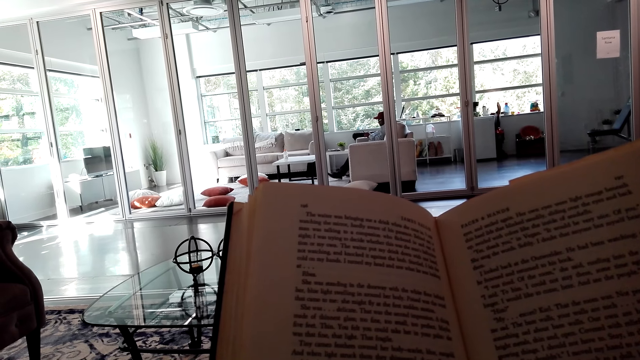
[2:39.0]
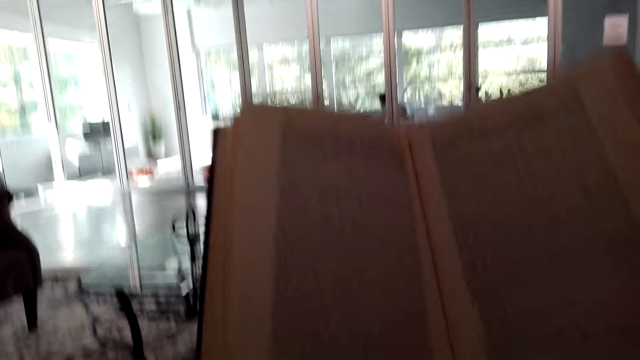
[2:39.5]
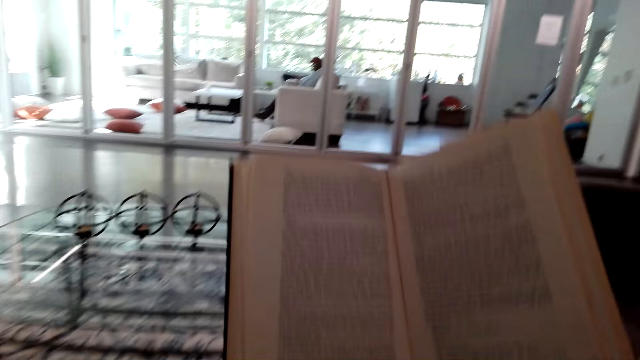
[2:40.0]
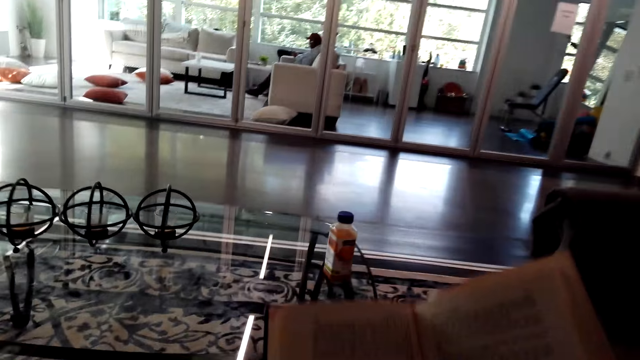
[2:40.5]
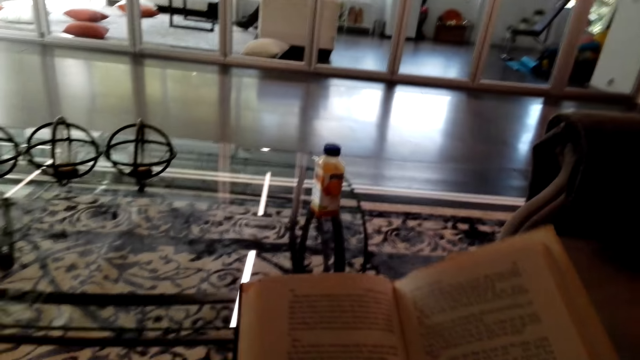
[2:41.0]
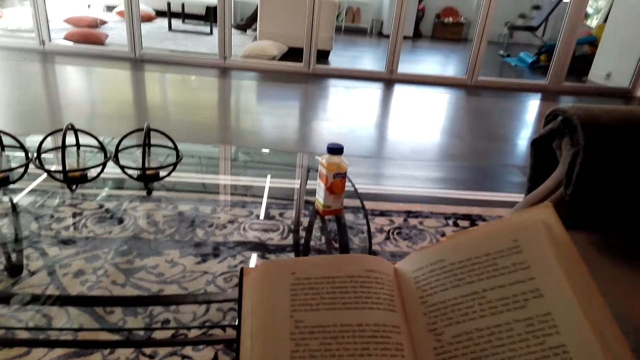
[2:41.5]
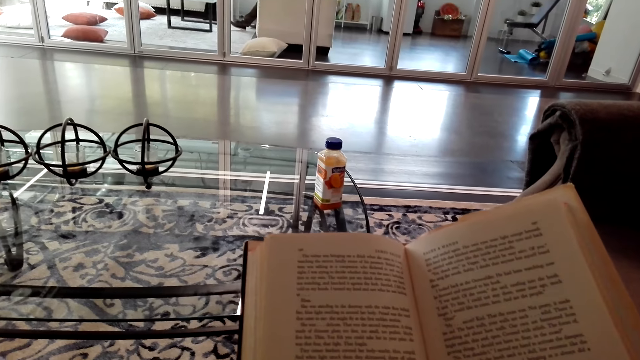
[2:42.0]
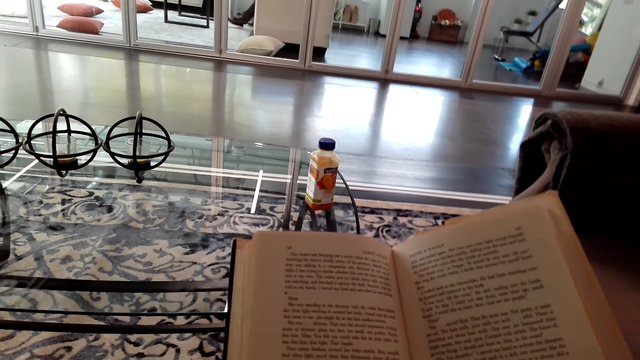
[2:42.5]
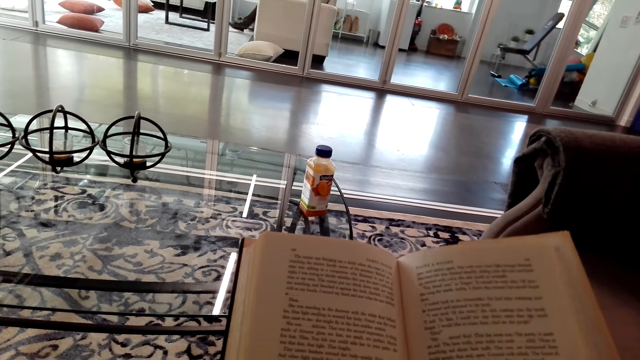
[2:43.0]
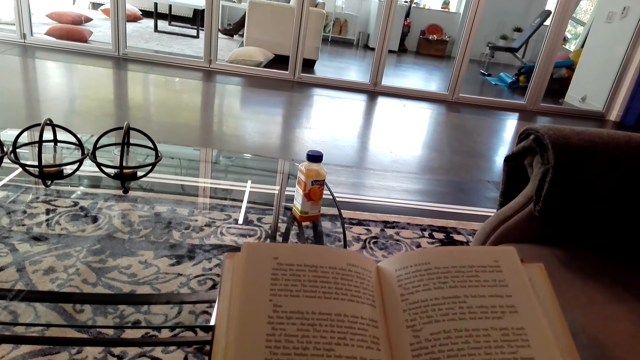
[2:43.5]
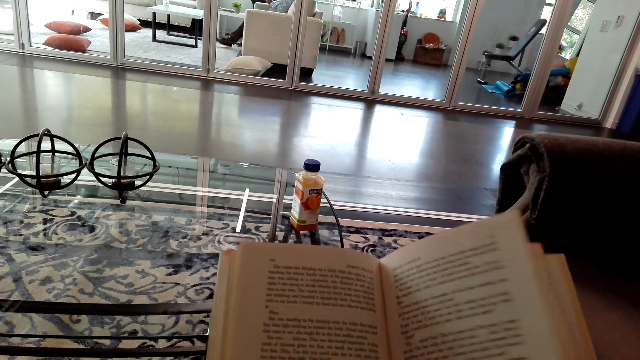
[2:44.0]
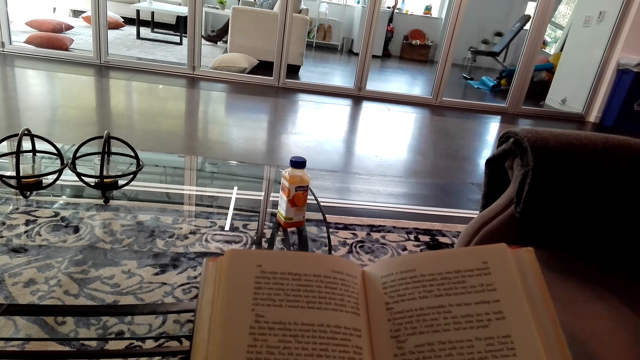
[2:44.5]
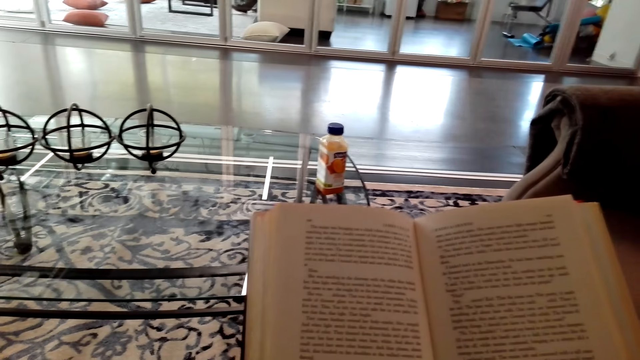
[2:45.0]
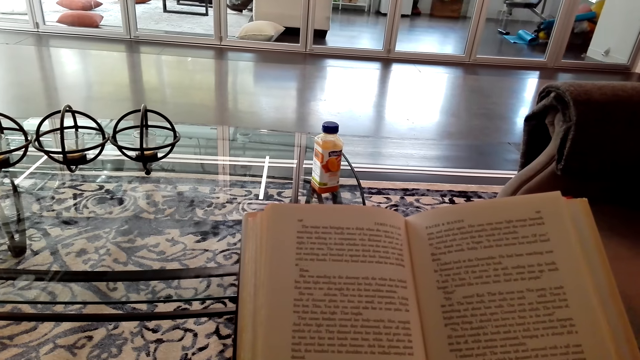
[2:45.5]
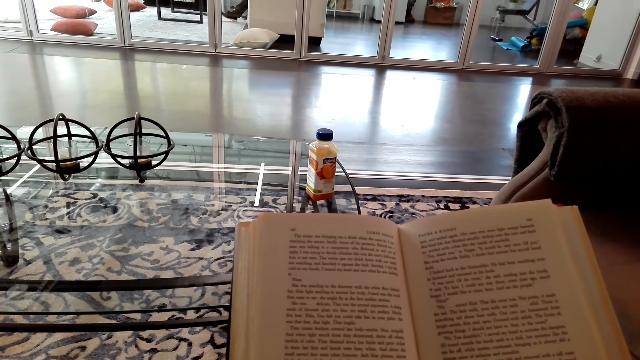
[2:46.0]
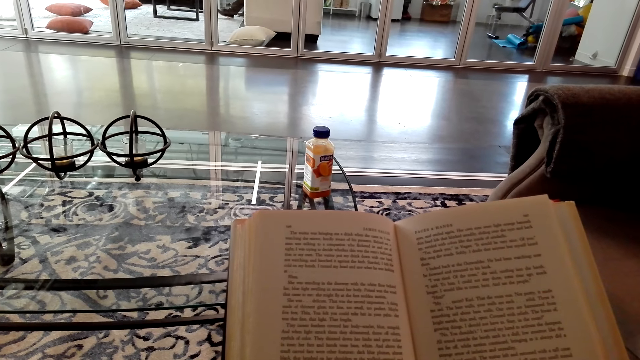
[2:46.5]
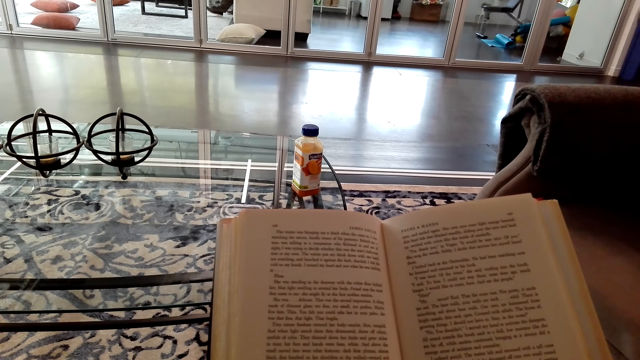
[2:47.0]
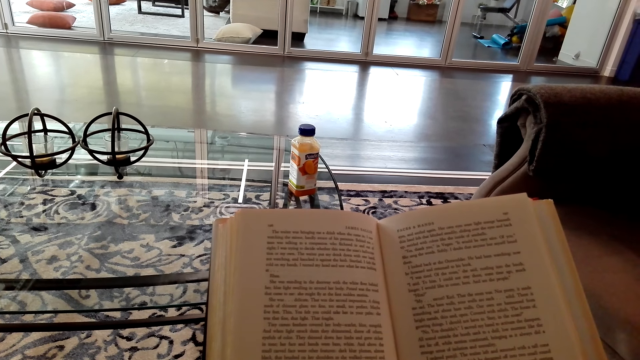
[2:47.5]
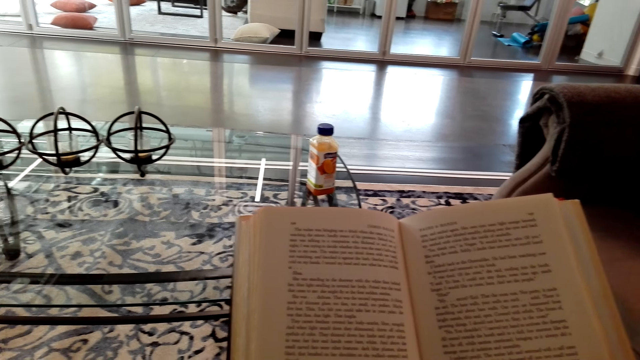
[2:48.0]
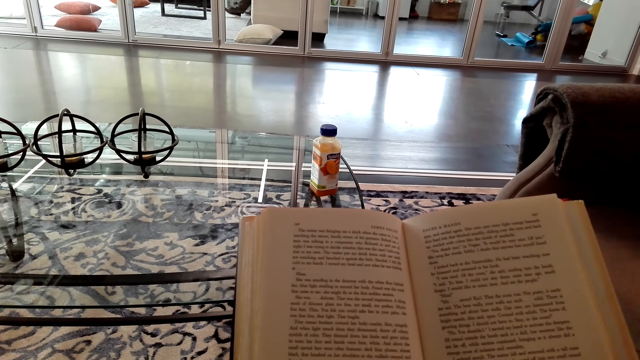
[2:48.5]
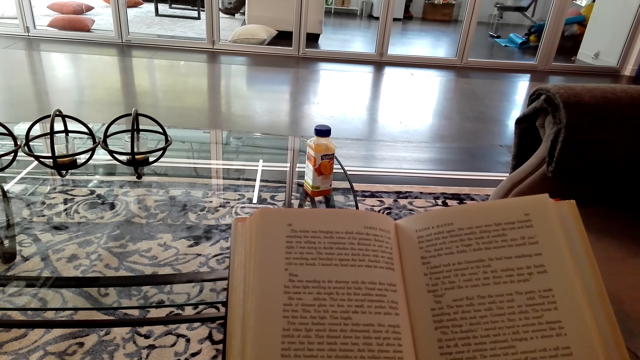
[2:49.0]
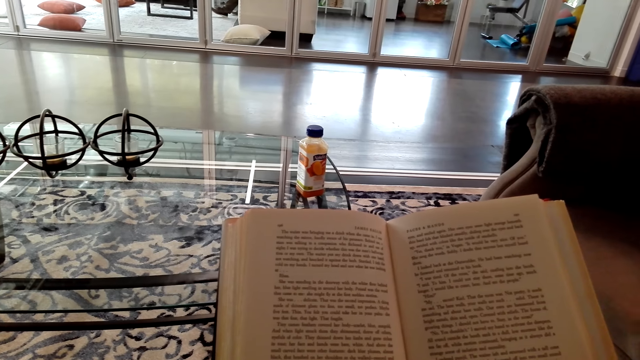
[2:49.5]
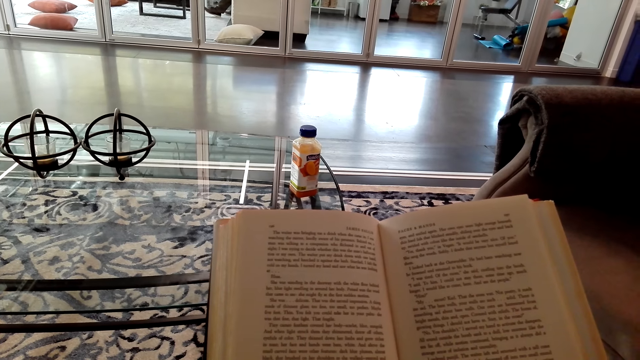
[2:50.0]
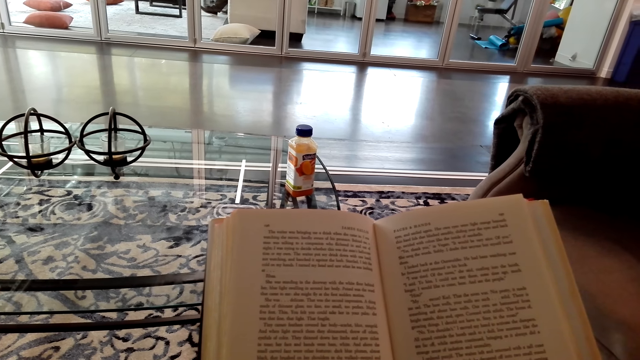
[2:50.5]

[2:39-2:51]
The camera wearer turns to the side. They hold a book. They turn to the side. They hold the book.

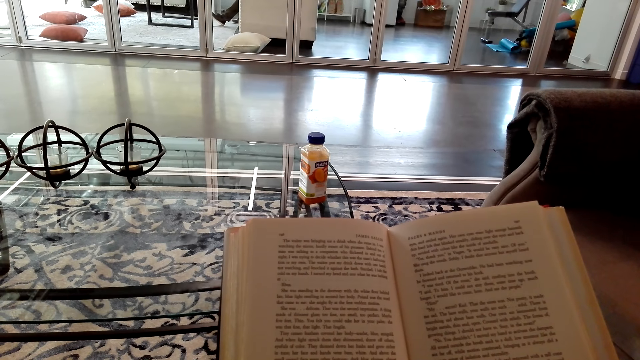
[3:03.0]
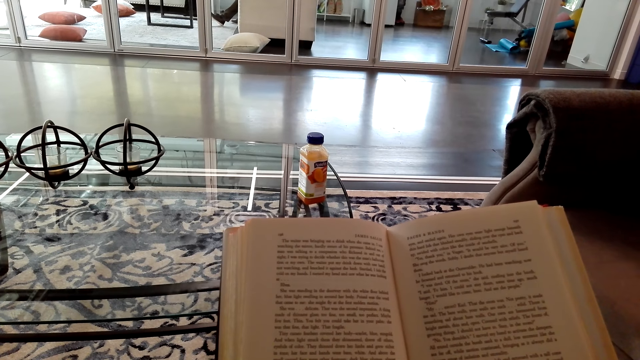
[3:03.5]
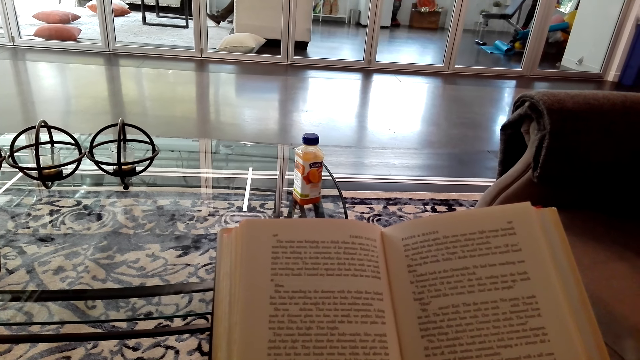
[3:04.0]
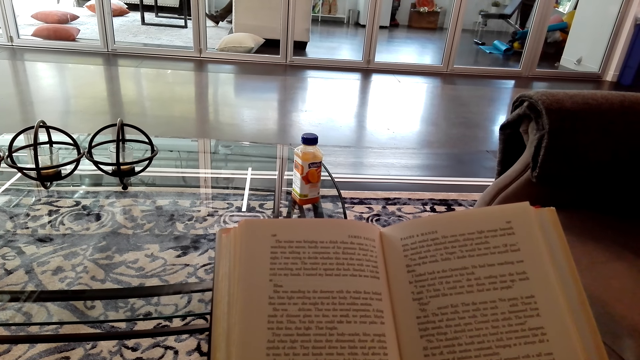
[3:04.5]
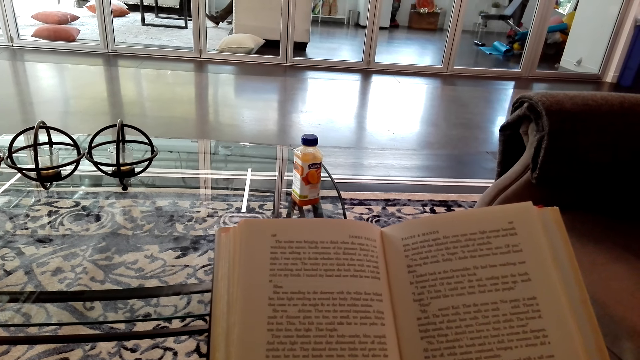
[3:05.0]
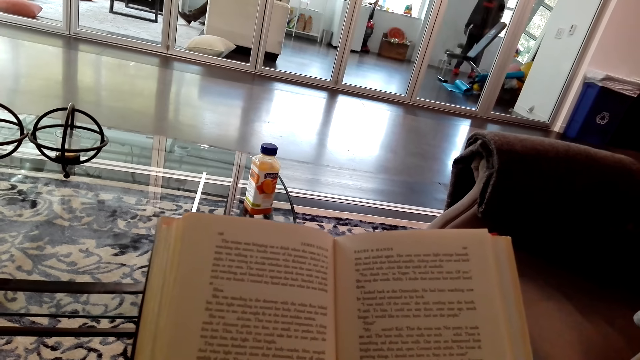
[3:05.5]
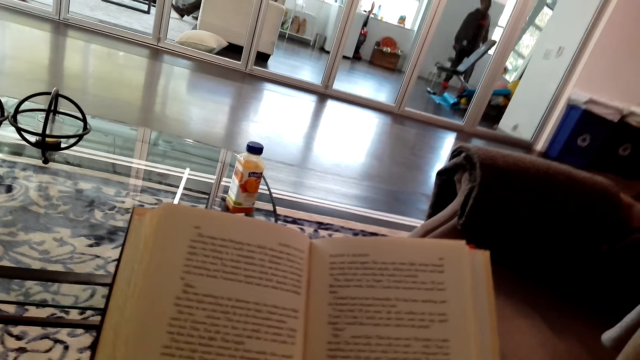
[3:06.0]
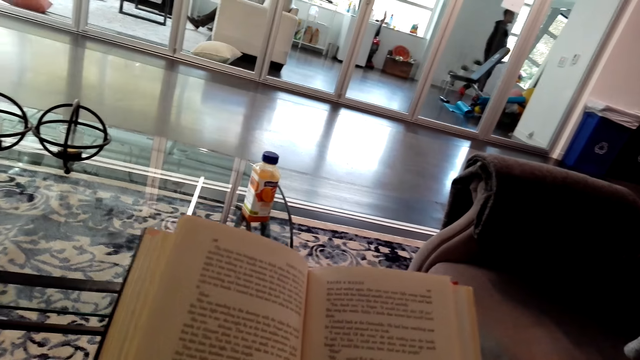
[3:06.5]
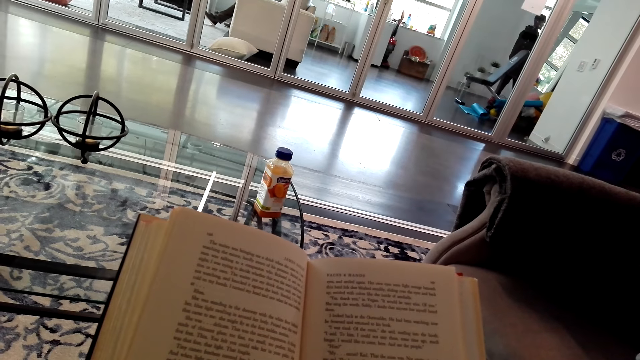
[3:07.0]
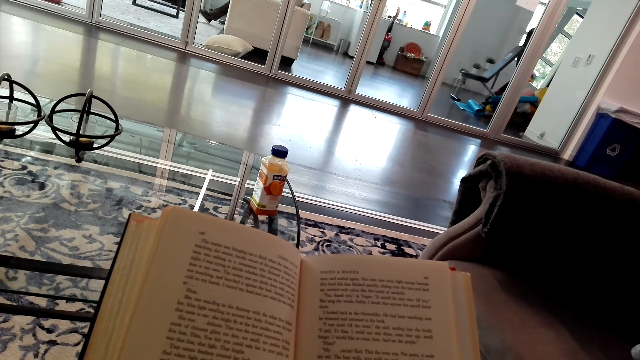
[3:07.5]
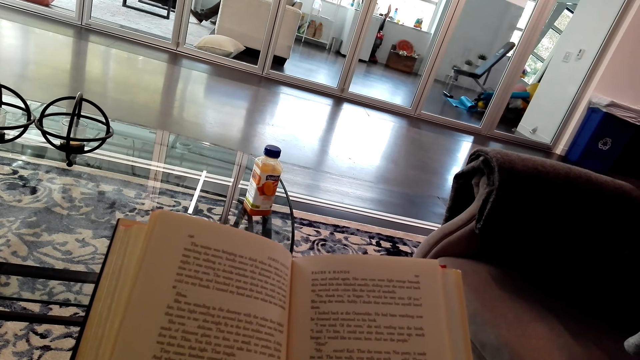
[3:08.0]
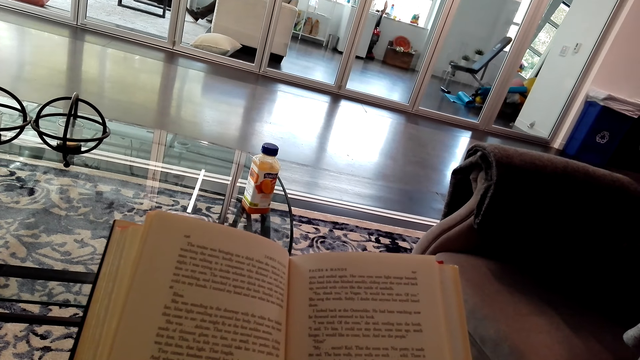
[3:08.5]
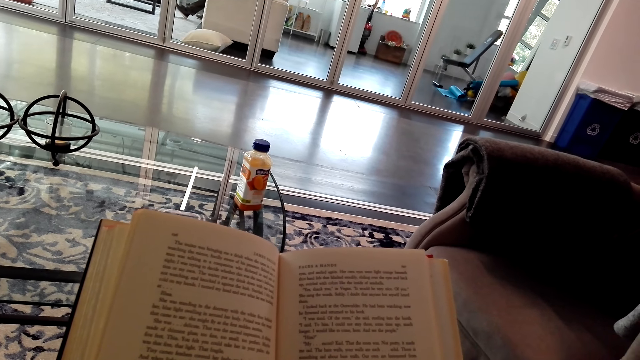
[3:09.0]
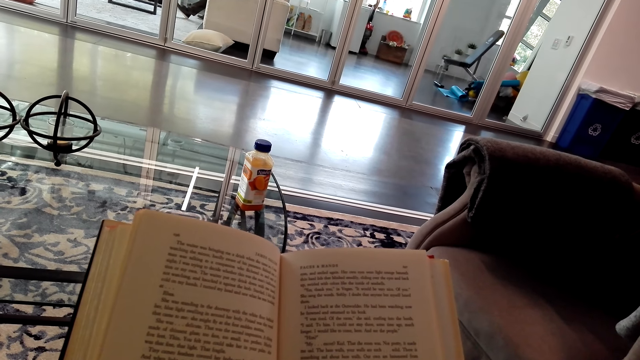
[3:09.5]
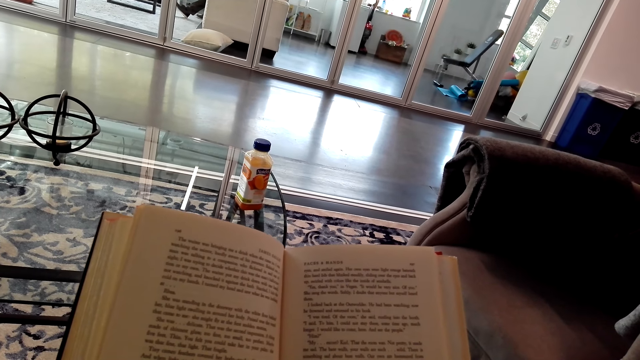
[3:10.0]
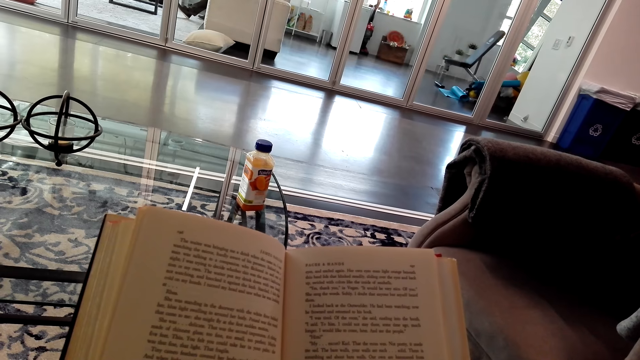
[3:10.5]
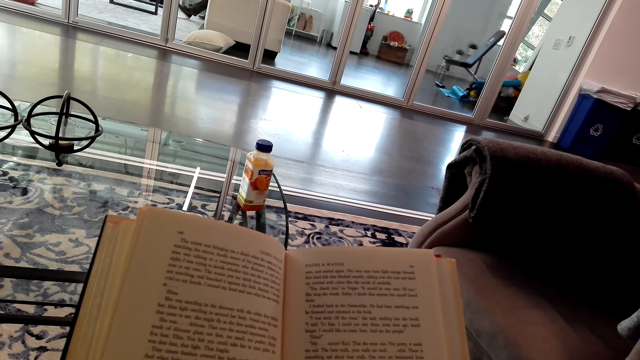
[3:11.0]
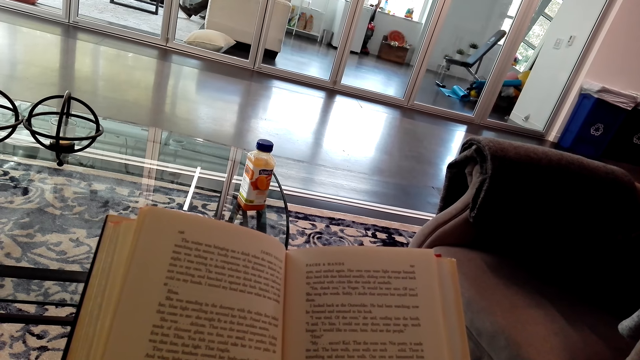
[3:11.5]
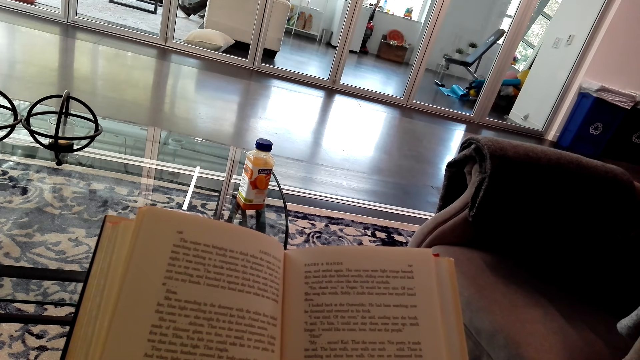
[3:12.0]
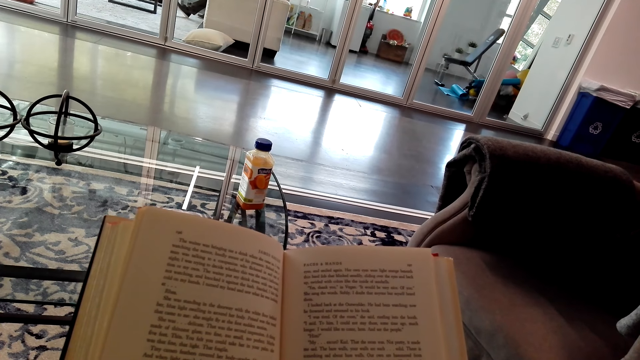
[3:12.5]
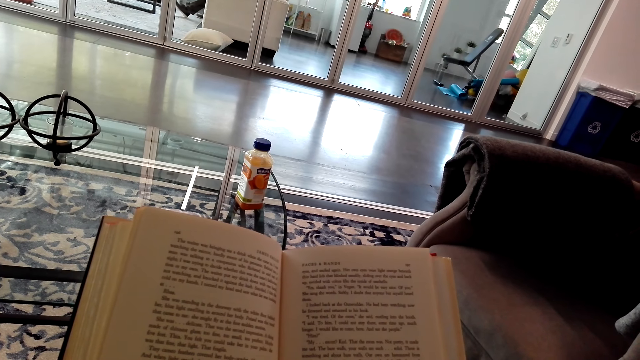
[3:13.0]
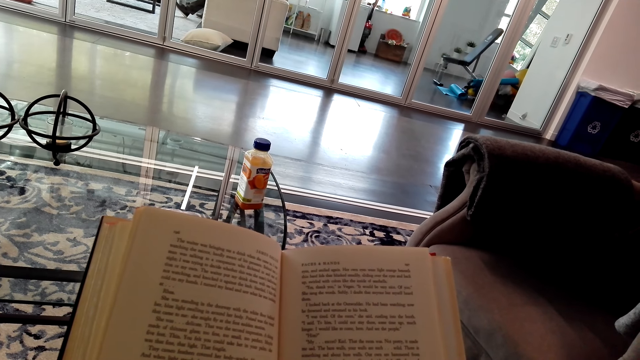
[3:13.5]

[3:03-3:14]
The camera wearer turns to the side. They hold a book.
